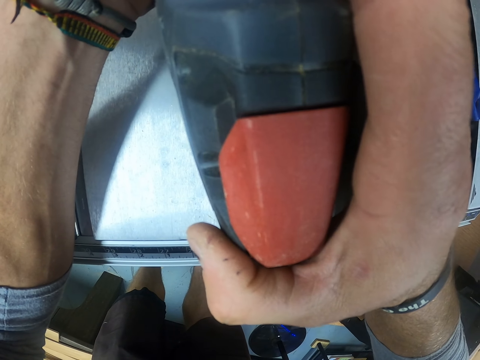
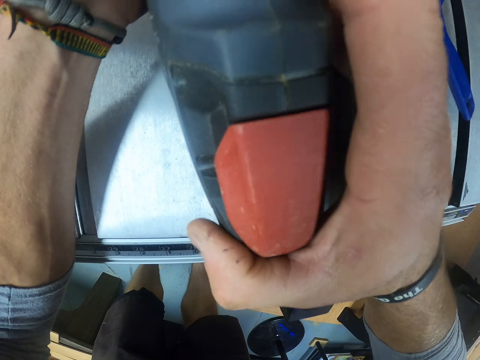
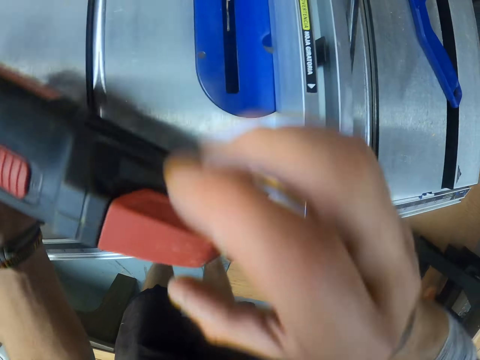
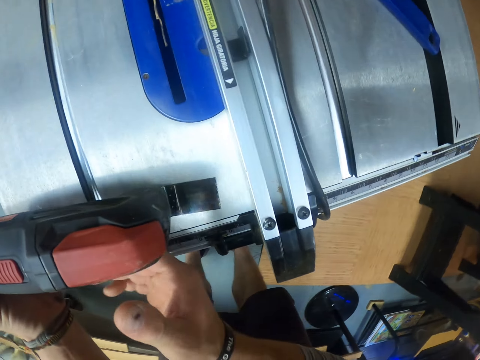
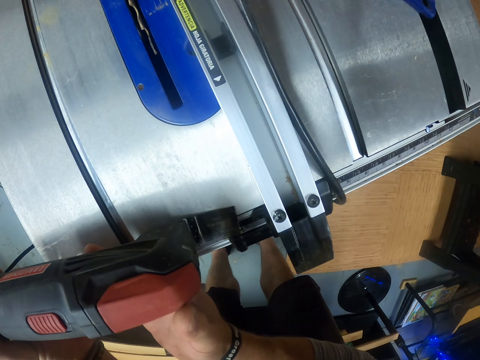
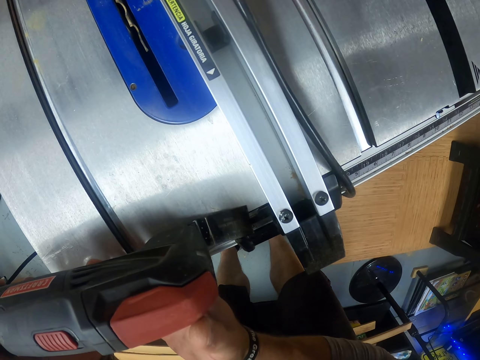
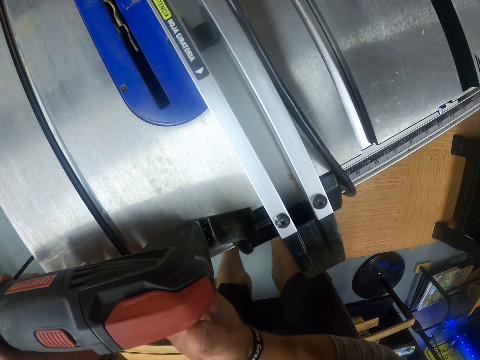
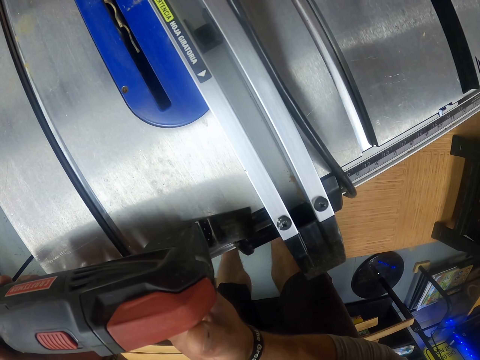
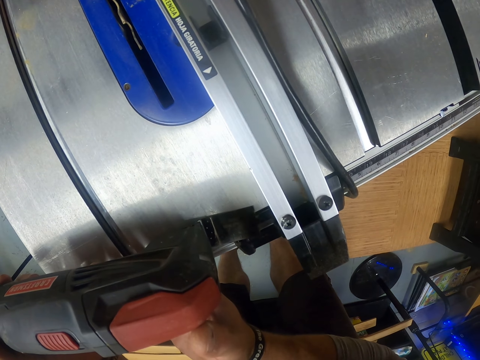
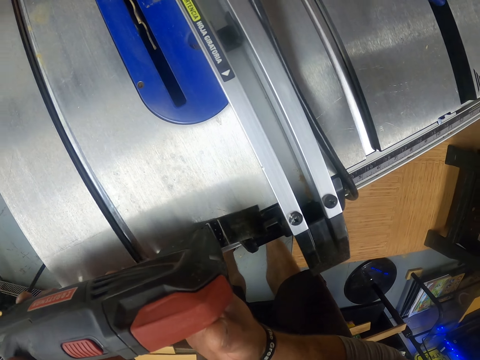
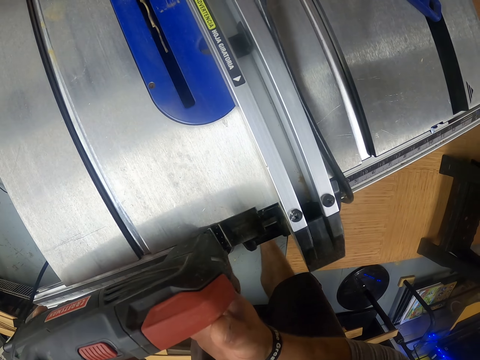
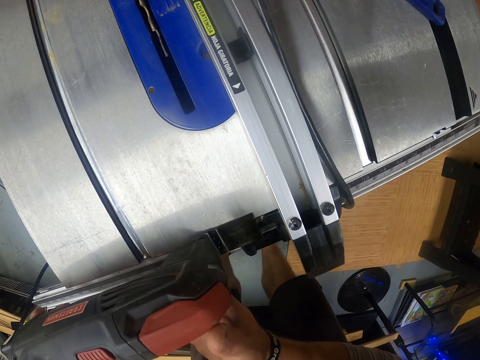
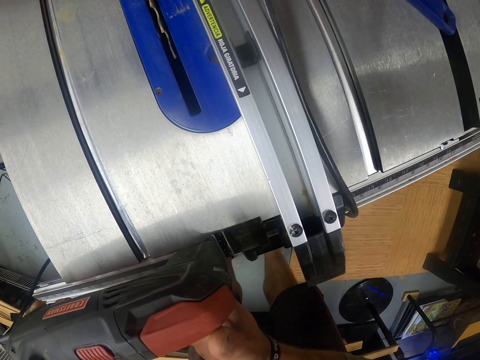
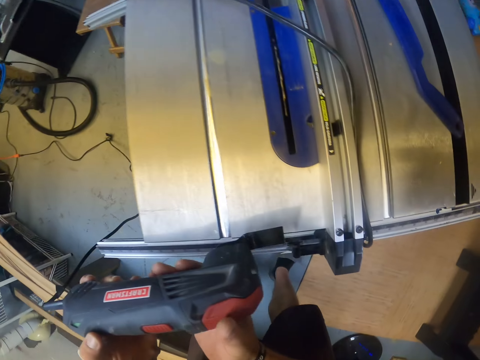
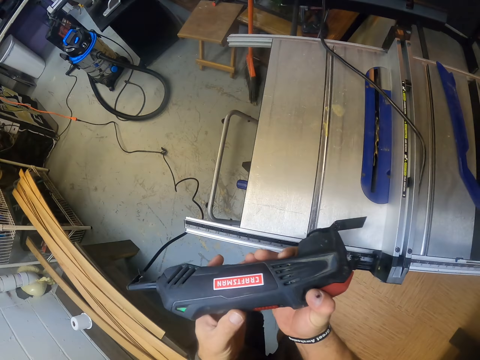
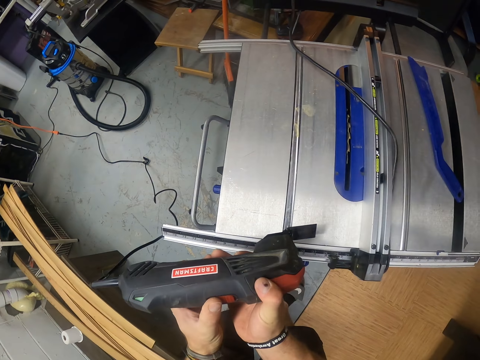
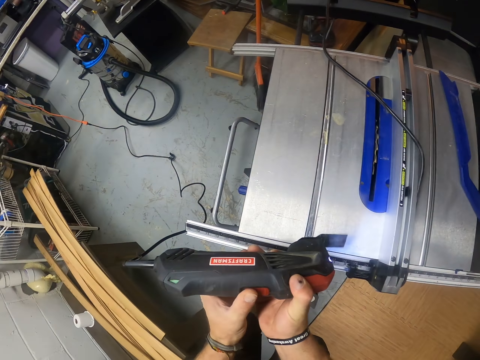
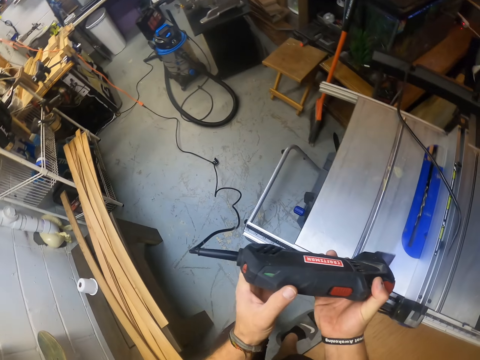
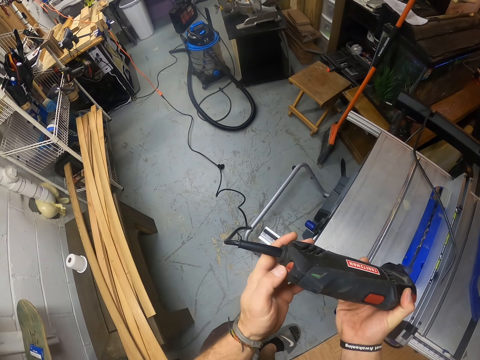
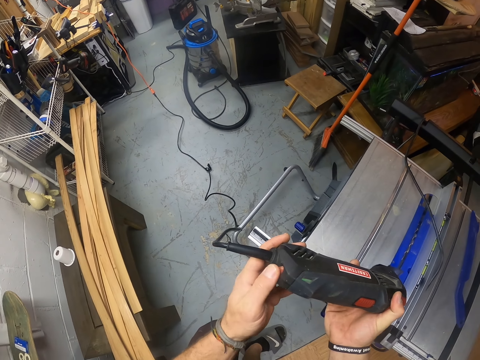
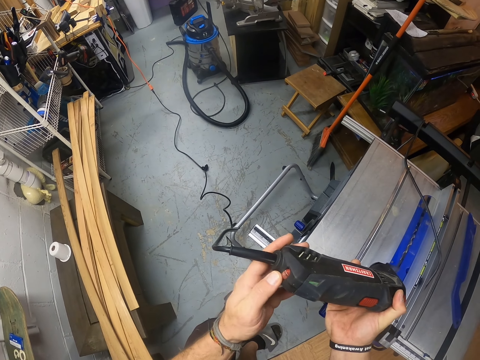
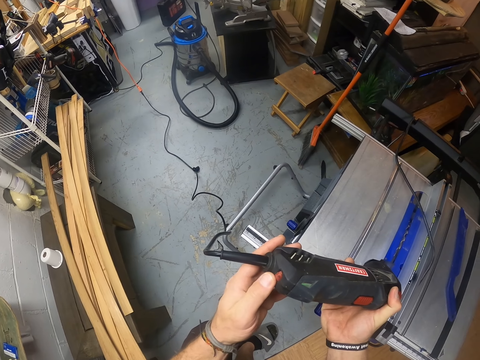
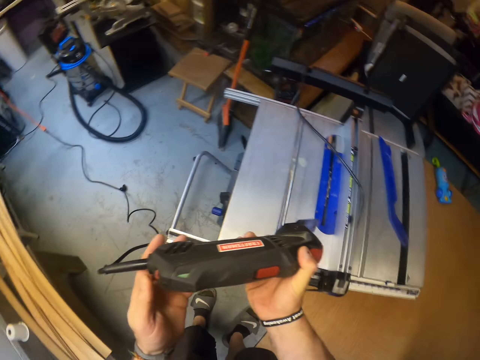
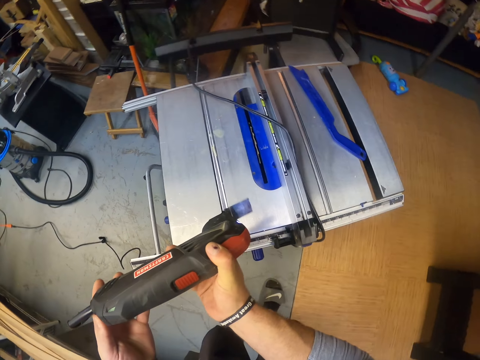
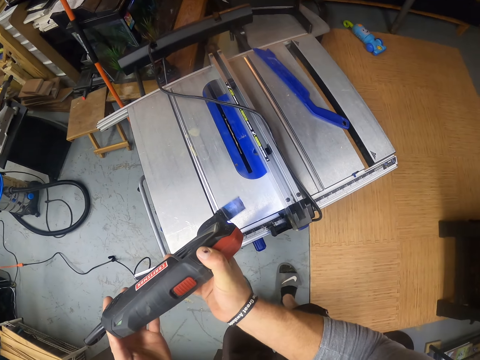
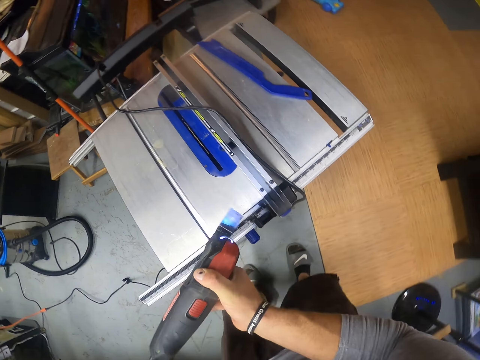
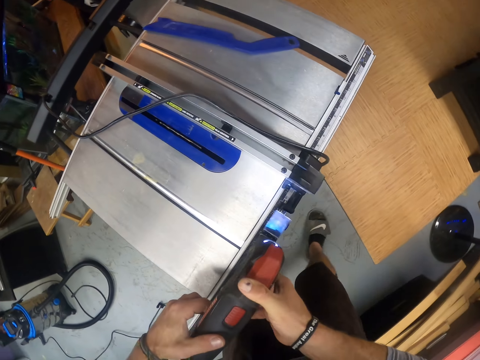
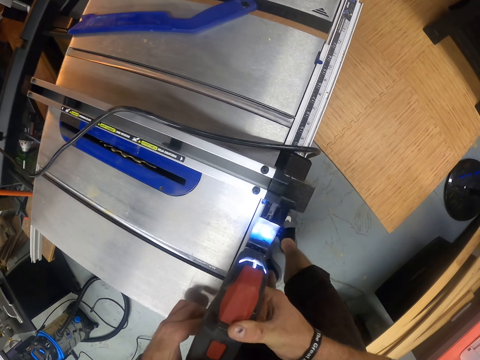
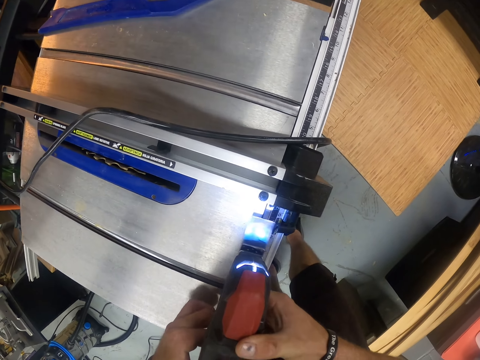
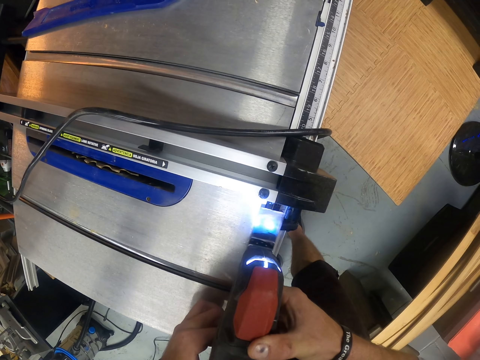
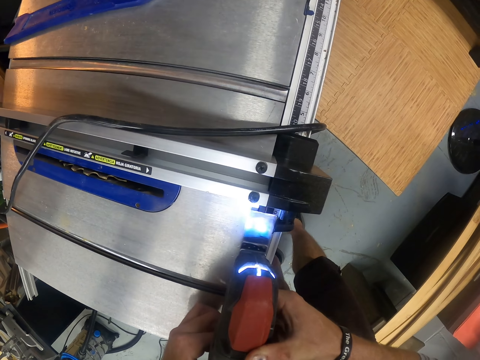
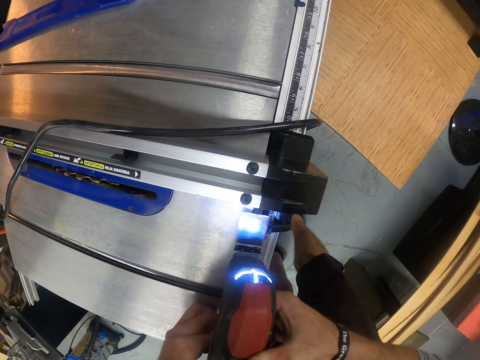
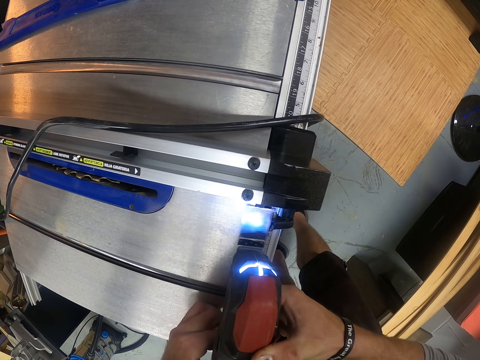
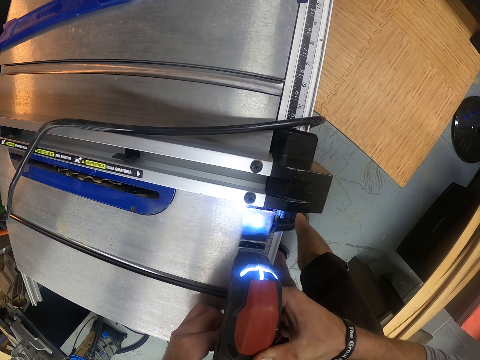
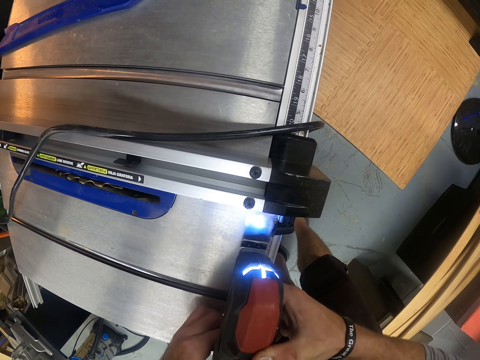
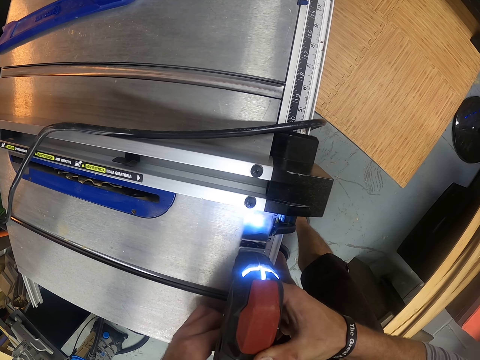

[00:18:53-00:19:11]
The camera wearer holds the mini circular saw with his hands. He files the steel rule on the metal work table with the mini circular saw in his hands. He switches on the mini circular saw in his hands with his left hand. He operates the mini circular saw in his right hand with his left hand. He adjusts the oscillating tool. He holds the mini circular saw with his hands. He files the steel rule on the metal work table with the mini circular saw in his hands. He trims something with the oscillating tool.

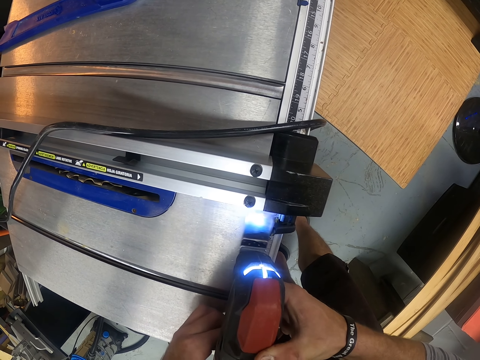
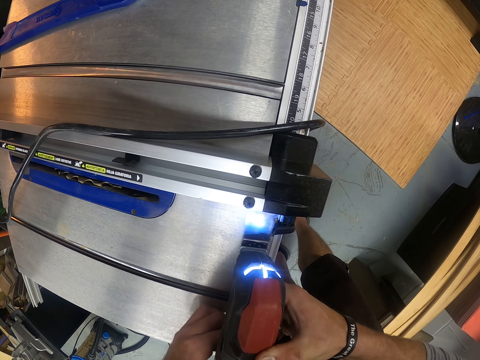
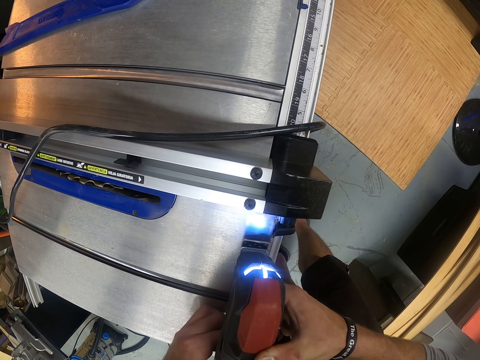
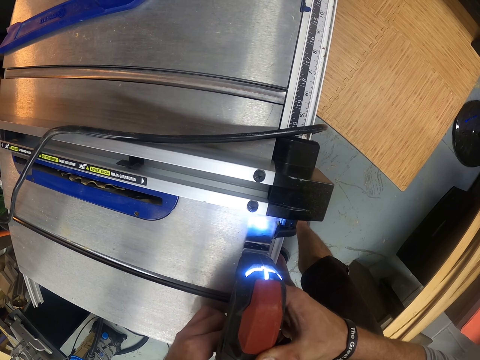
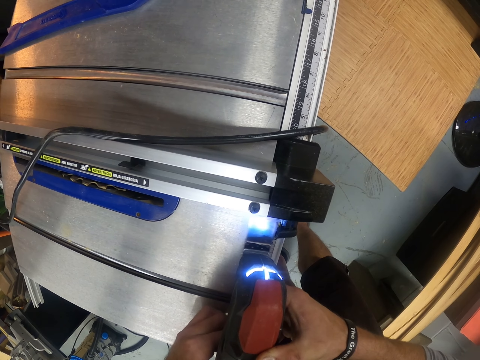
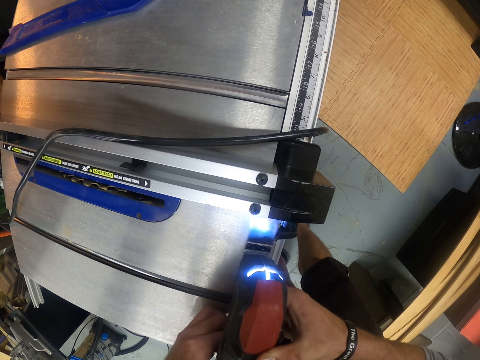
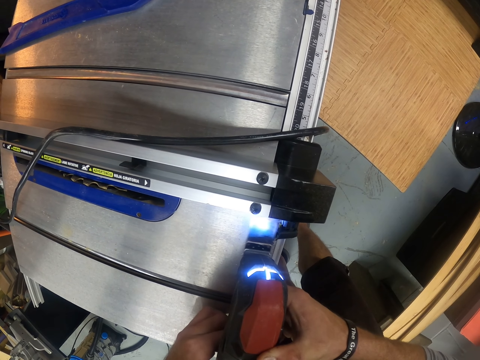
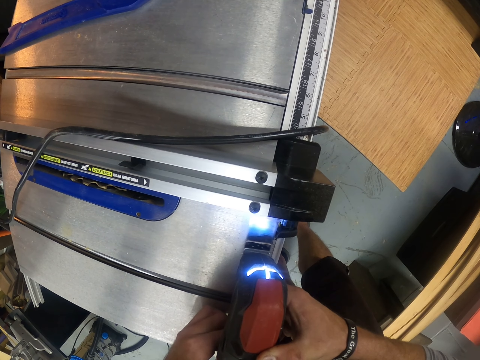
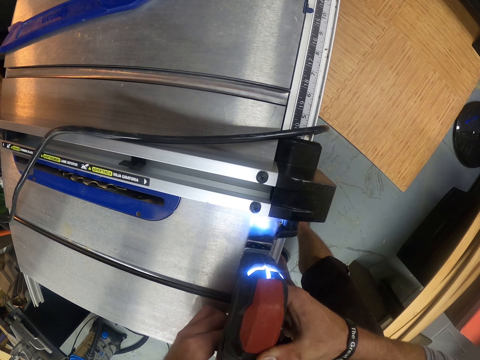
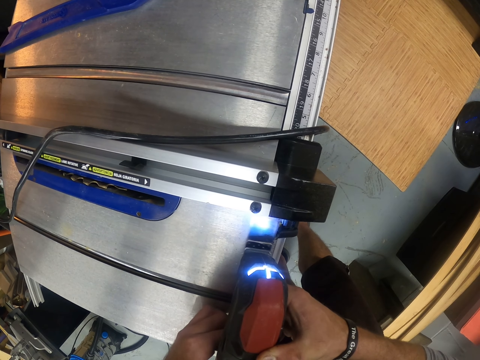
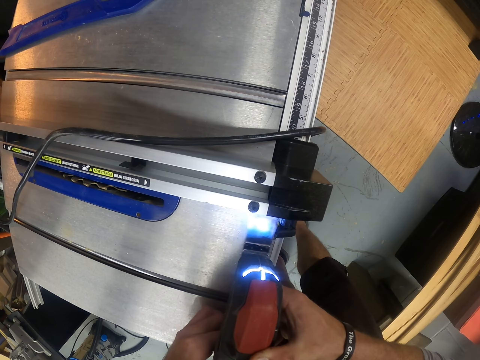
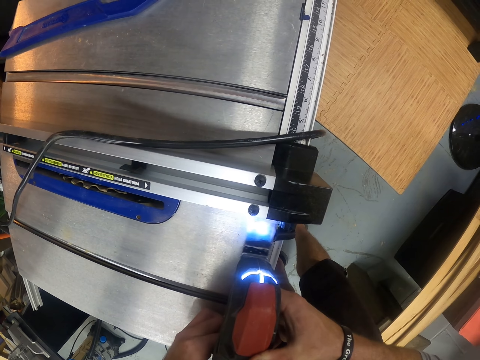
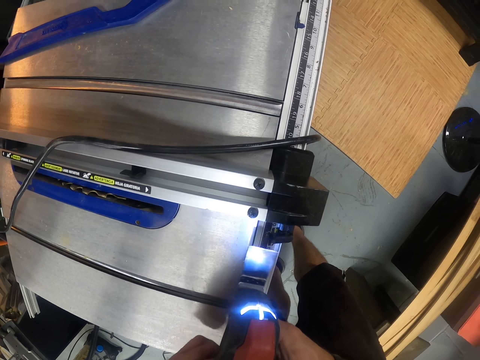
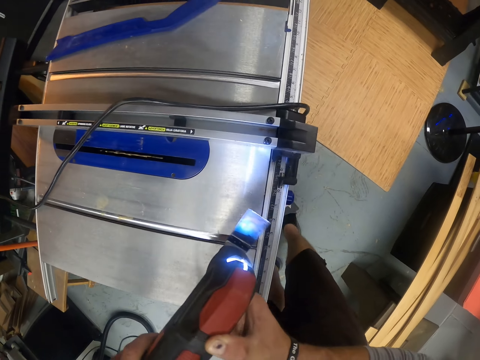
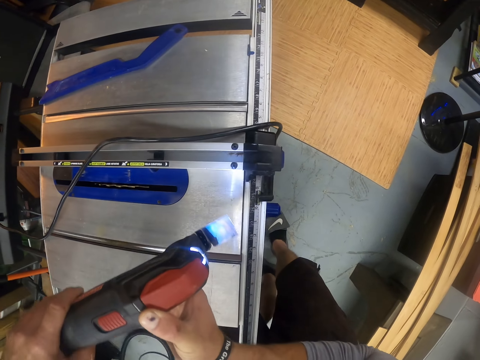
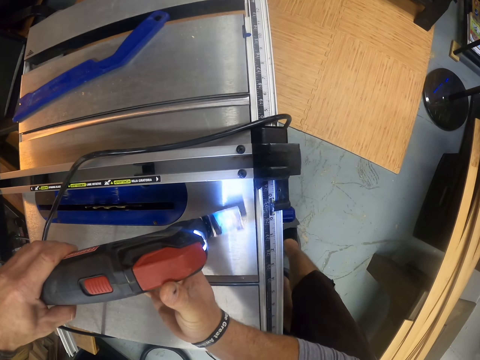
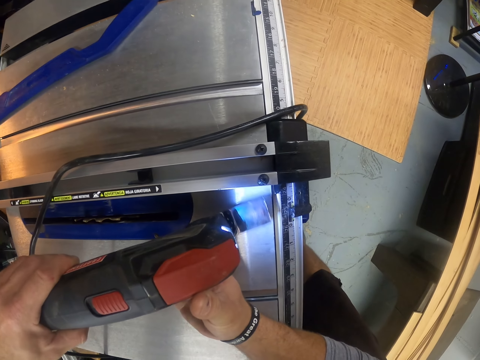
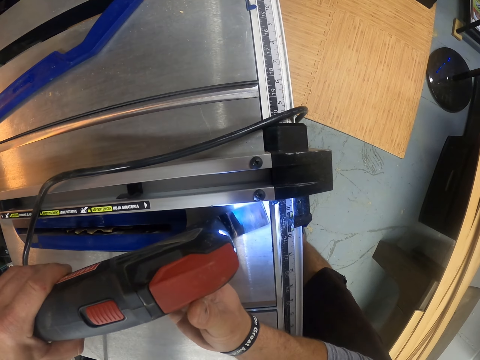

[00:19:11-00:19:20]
The camera wearer files the steel rule on the metal work table with the mini circular saw in his hands.
